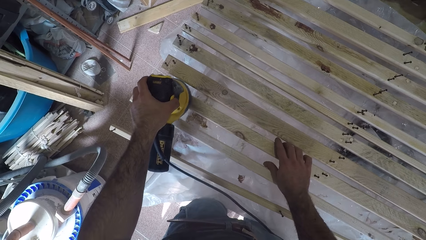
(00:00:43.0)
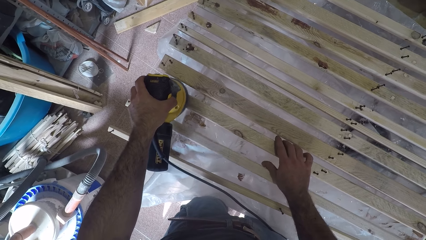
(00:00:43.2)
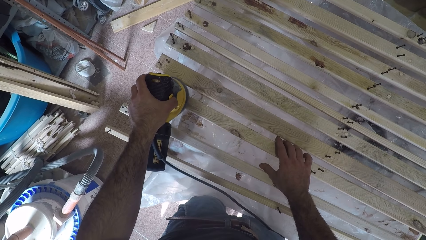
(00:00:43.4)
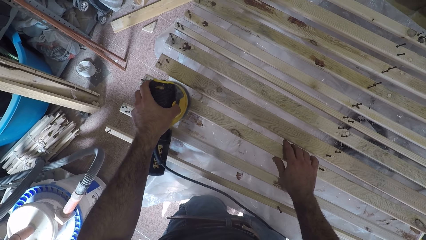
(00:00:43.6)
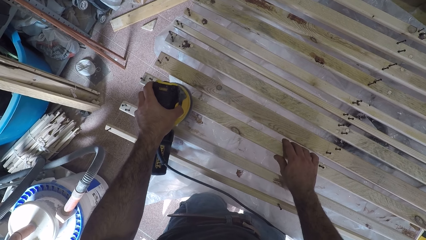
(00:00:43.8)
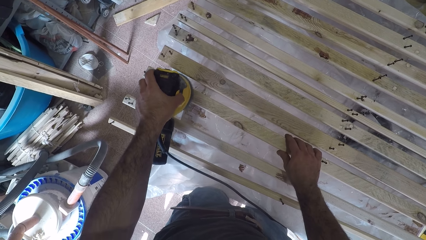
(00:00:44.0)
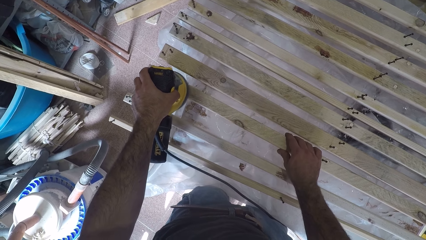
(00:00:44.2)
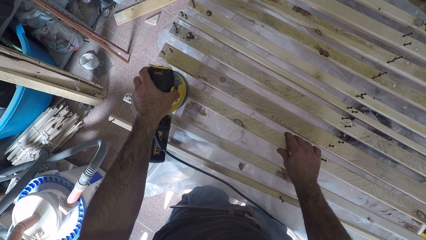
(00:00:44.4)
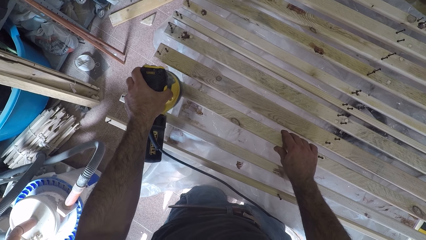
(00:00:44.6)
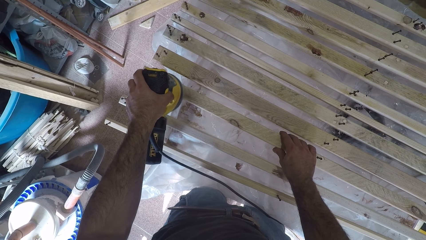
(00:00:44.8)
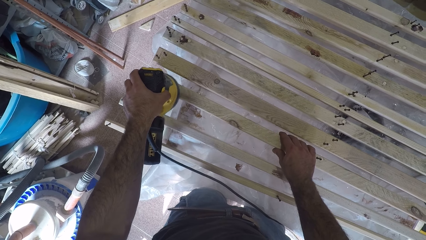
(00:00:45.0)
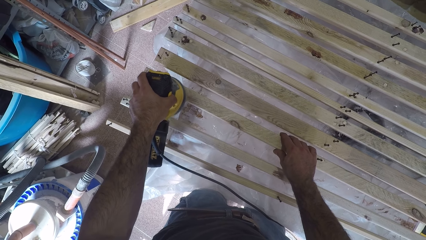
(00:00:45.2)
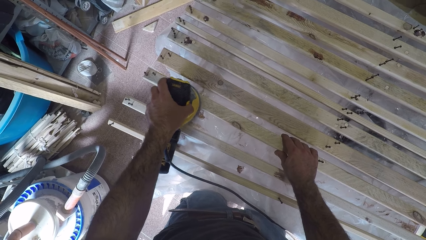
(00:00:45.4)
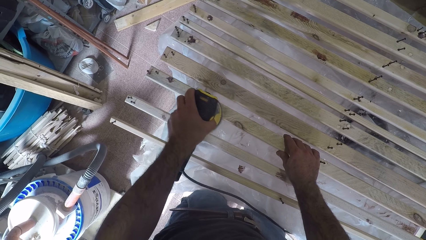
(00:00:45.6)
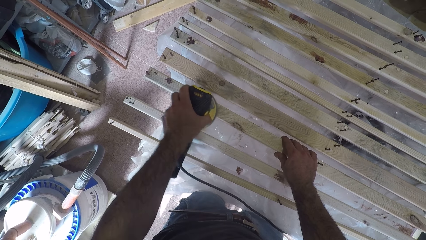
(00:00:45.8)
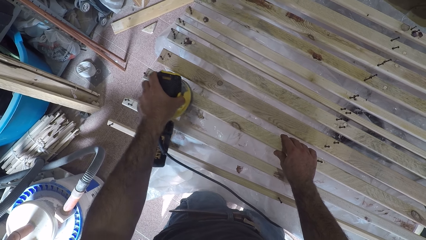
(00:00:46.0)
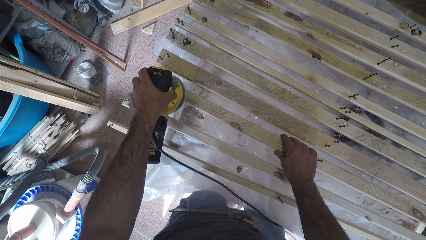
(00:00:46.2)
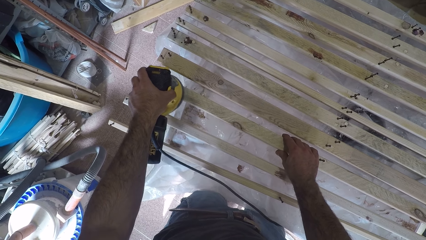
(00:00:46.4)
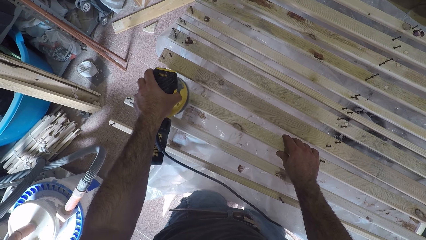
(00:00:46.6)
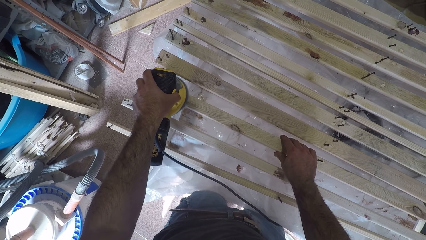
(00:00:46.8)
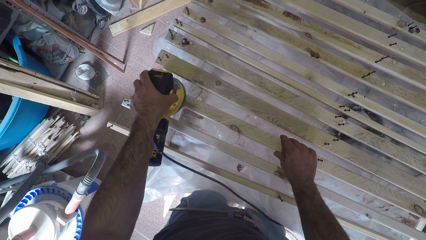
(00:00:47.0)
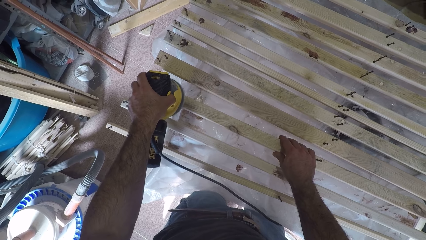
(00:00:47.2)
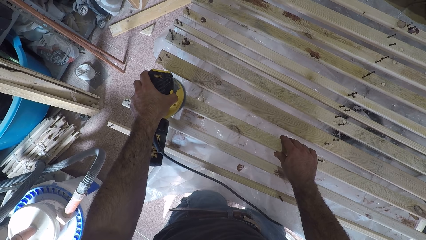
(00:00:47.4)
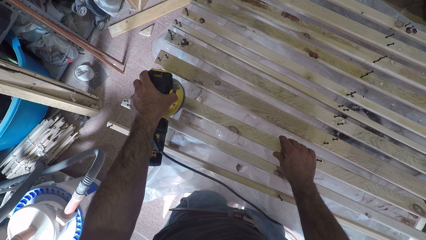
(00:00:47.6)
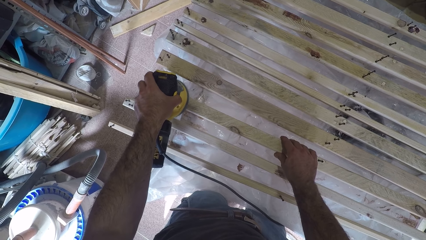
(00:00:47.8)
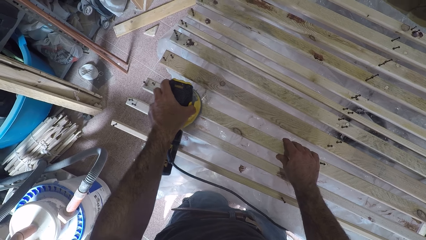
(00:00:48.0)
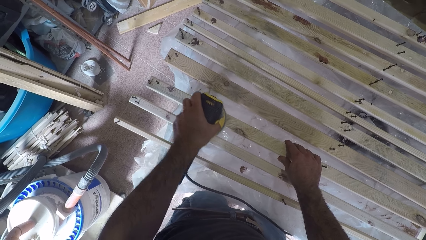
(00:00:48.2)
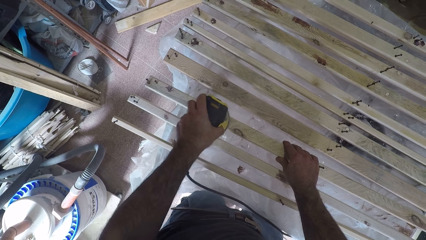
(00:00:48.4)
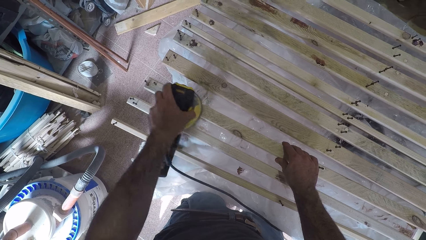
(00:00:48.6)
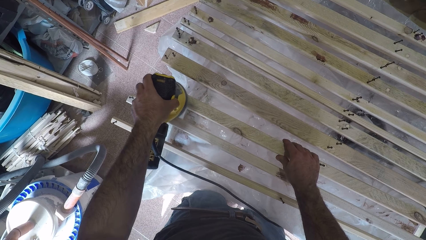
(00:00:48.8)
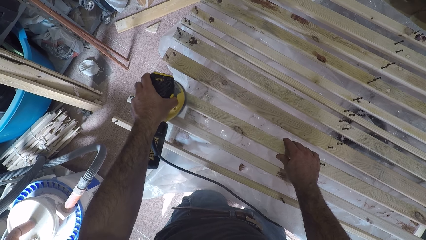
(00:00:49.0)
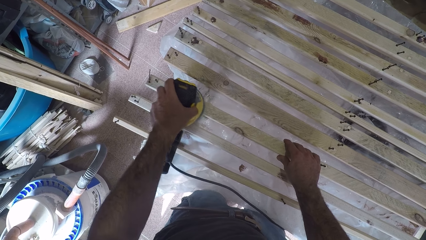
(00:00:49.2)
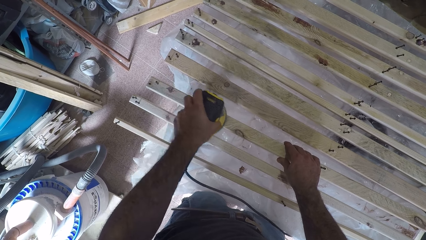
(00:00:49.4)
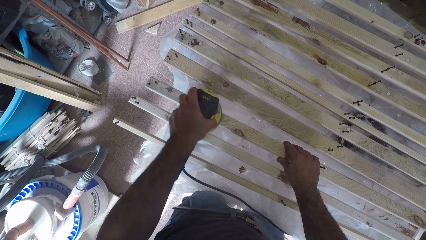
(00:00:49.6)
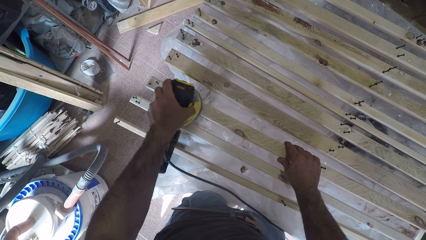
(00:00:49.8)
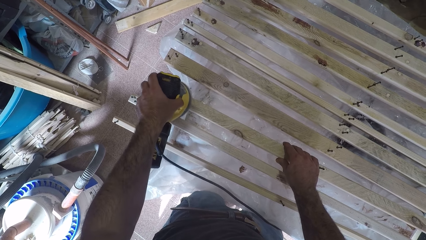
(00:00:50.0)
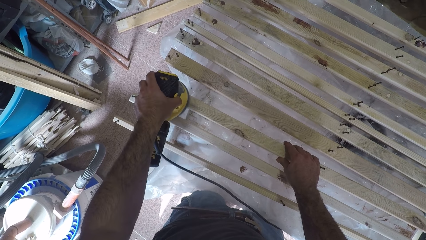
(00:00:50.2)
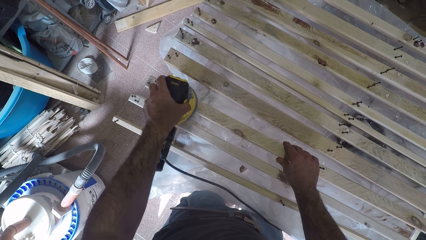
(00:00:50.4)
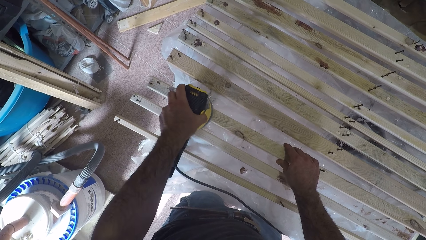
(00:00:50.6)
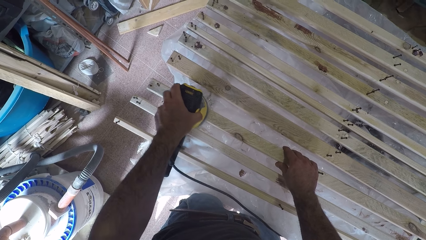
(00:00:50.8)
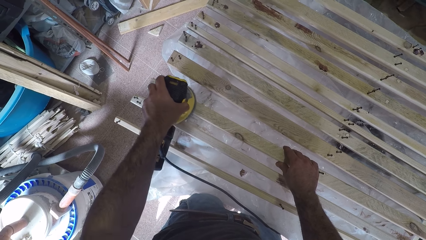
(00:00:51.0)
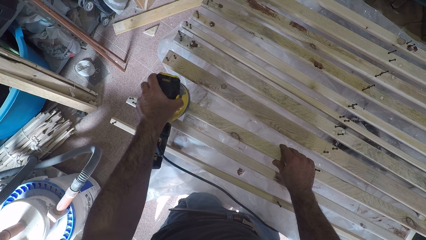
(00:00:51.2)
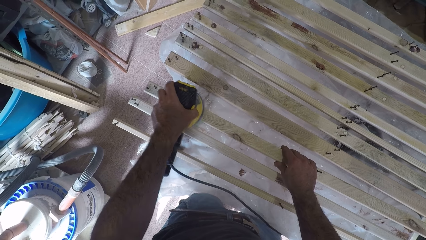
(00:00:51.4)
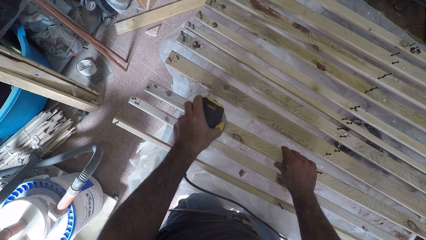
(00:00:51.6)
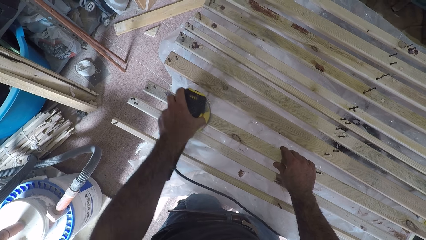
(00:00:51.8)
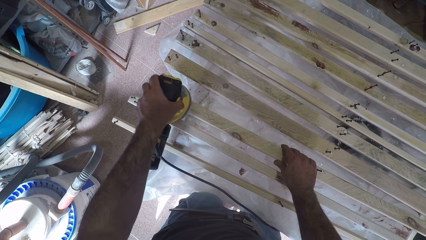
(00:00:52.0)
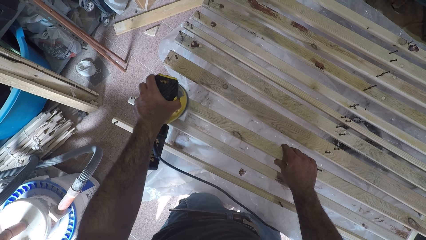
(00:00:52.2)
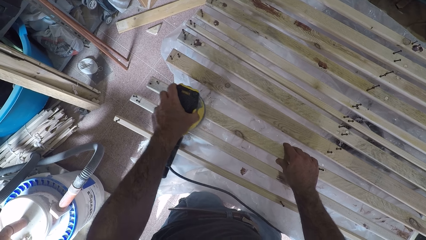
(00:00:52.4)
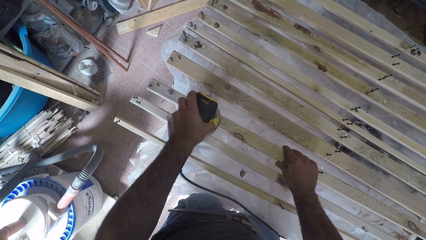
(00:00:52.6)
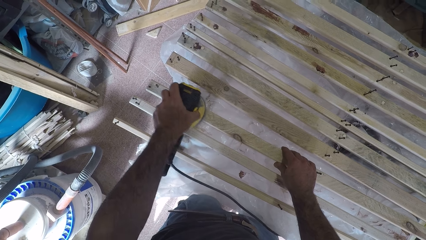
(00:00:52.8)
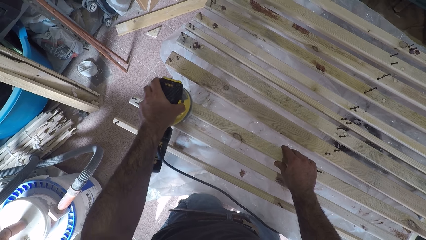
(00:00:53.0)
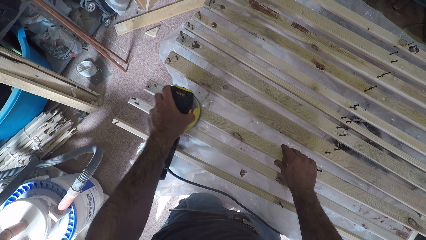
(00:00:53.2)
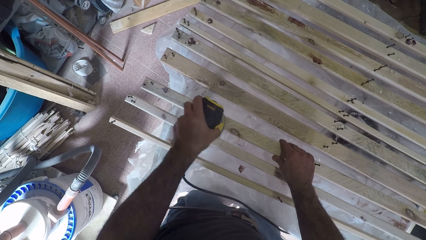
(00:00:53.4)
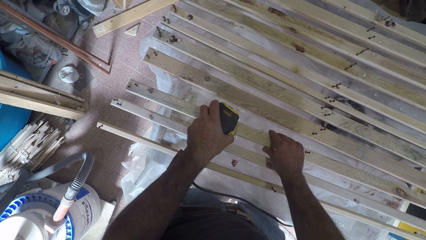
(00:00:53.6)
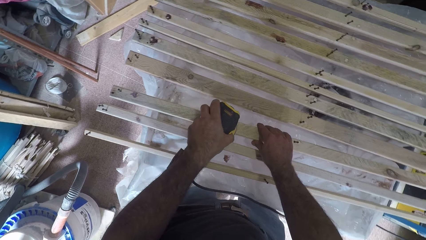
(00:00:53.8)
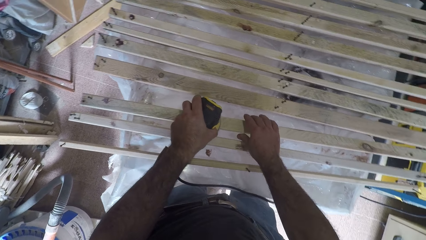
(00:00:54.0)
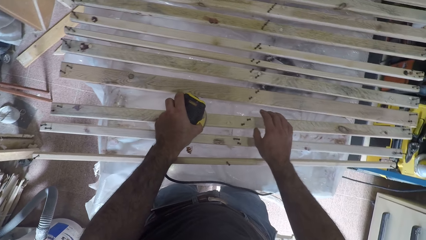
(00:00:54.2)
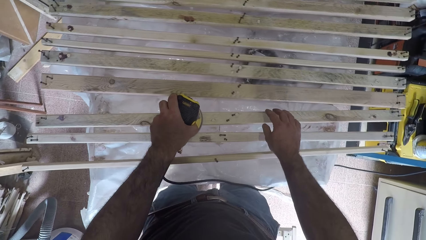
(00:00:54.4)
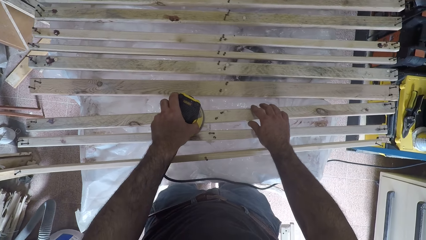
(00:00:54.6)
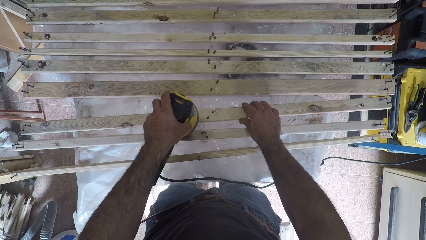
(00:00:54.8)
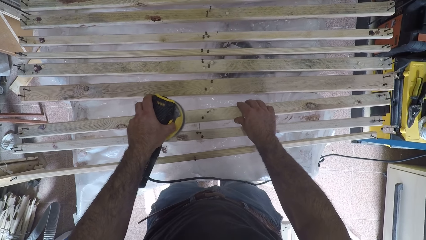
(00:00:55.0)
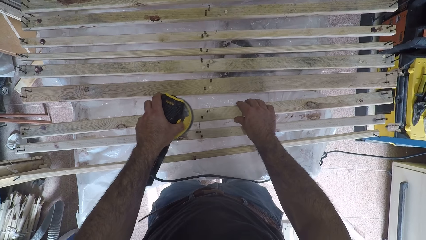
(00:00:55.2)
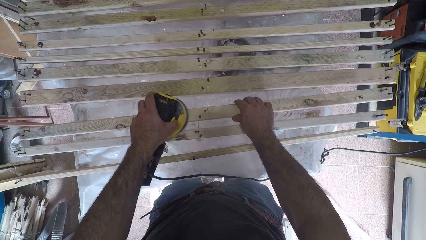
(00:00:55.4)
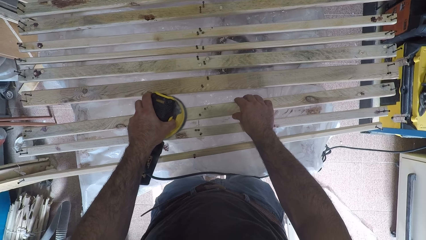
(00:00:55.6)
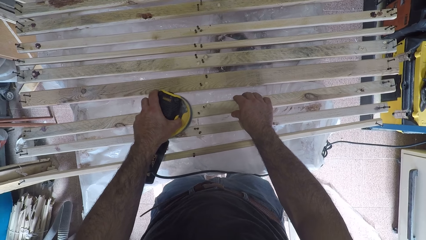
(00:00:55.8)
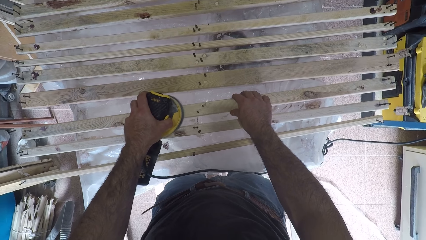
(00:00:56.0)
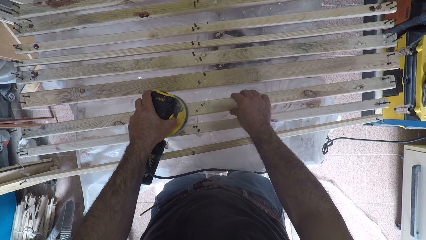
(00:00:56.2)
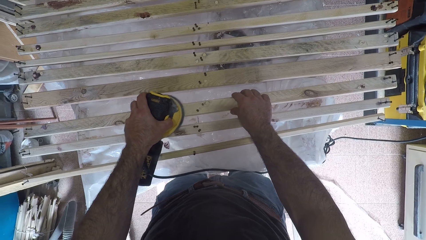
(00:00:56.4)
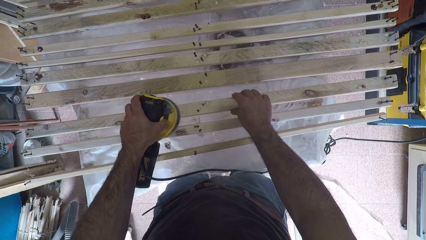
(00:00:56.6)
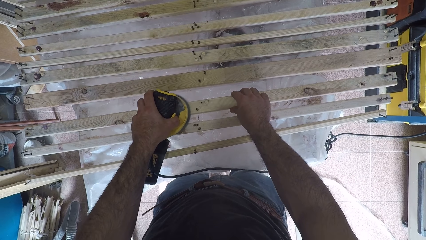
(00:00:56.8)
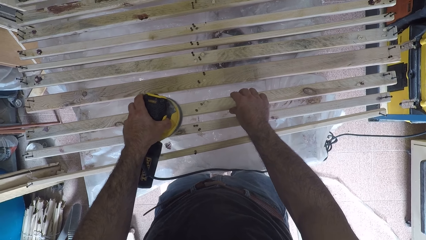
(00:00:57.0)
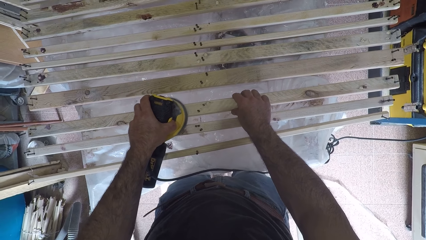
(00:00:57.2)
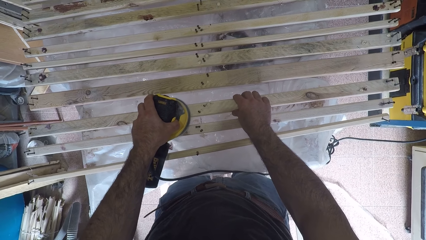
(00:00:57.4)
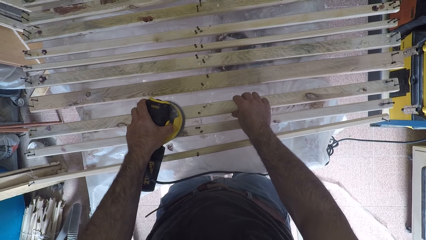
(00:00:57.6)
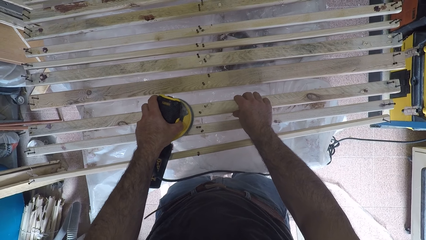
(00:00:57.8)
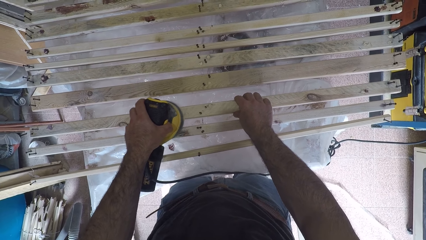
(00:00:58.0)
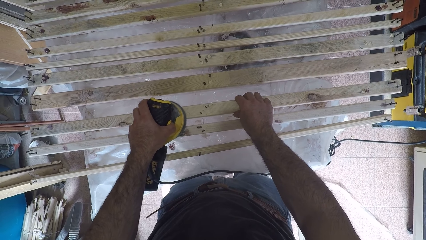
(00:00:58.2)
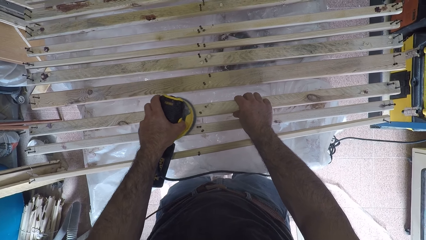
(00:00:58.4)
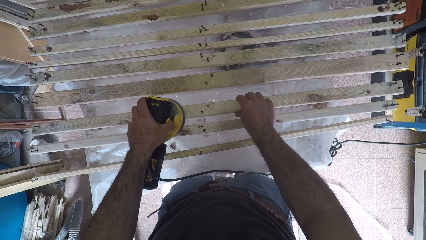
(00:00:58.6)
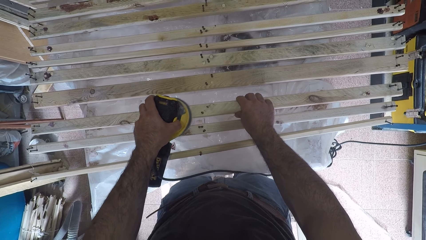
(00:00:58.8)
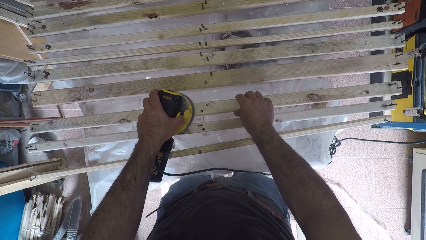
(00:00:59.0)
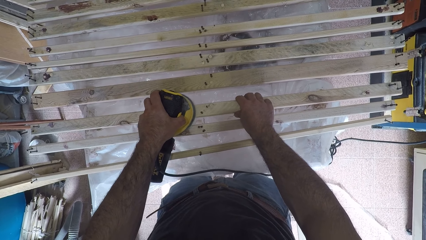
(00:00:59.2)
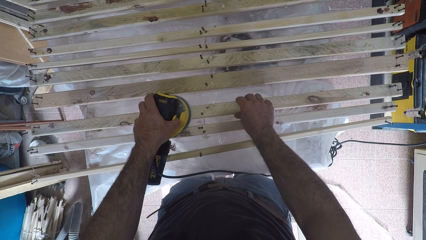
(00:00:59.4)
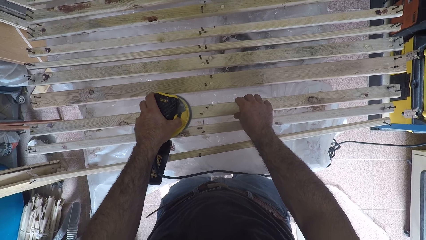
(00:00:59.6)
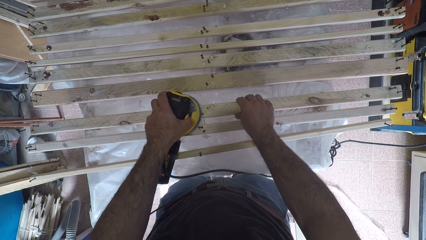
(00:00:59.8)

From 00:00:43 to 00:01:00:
The camera wearer brushes the second wood plank with the brush oscillating tool or electric plane machine. They turn around the table. They remove rough surface from a piece of wood with the electric plane machine.
